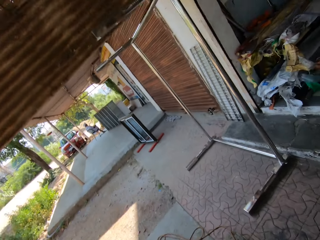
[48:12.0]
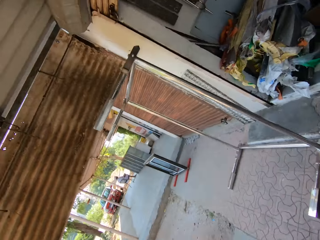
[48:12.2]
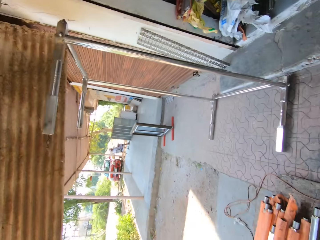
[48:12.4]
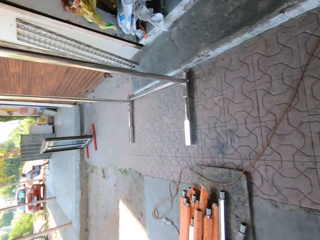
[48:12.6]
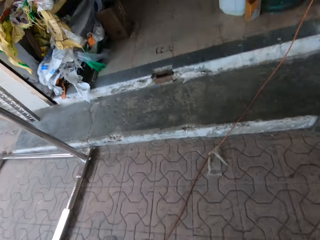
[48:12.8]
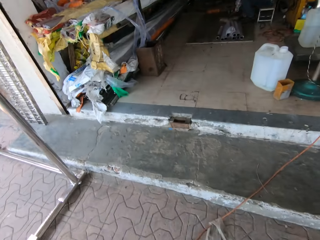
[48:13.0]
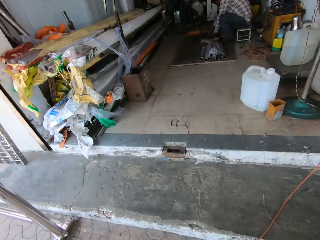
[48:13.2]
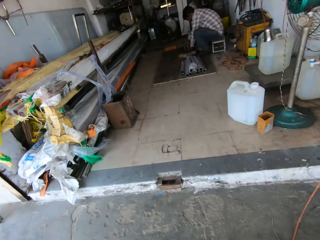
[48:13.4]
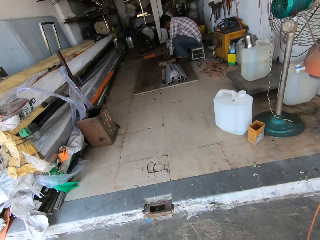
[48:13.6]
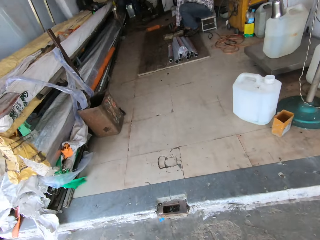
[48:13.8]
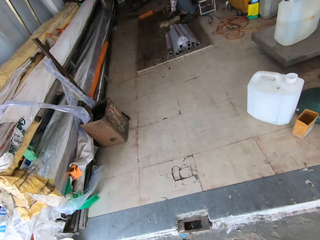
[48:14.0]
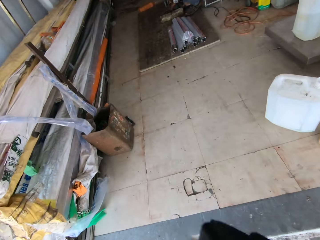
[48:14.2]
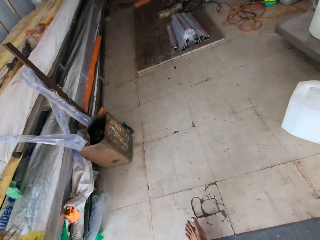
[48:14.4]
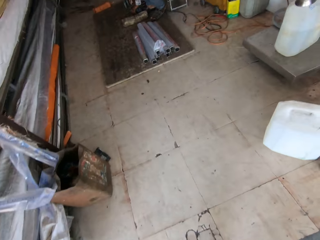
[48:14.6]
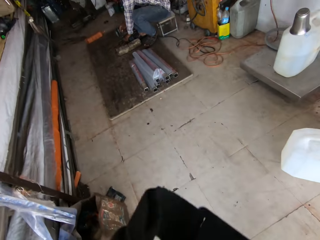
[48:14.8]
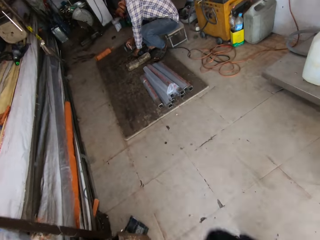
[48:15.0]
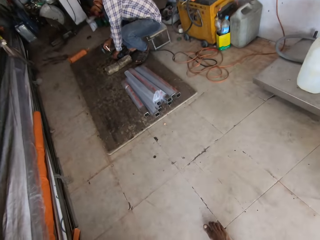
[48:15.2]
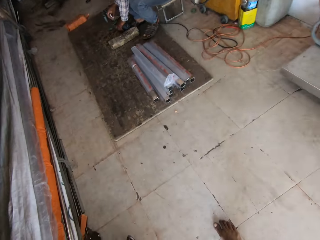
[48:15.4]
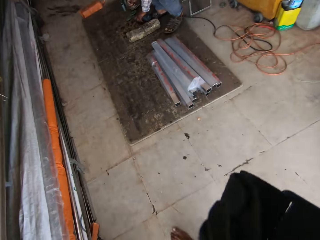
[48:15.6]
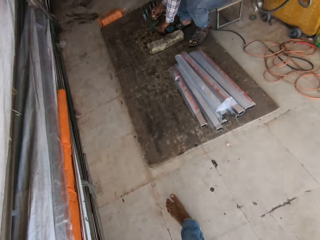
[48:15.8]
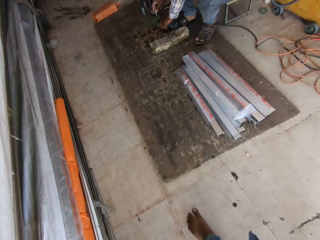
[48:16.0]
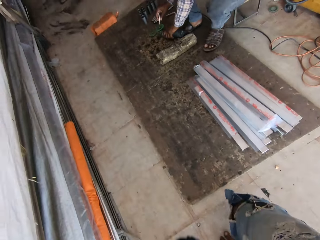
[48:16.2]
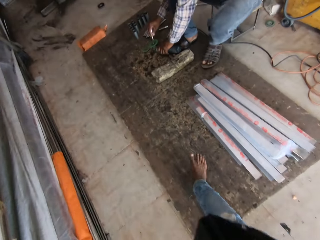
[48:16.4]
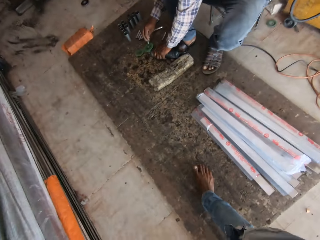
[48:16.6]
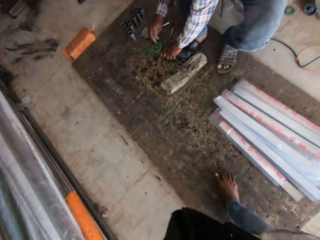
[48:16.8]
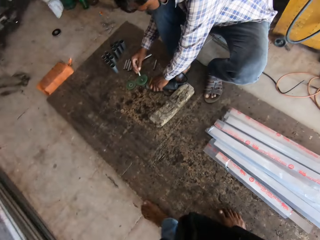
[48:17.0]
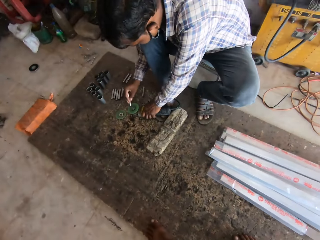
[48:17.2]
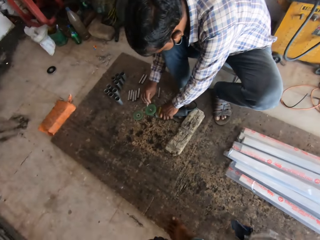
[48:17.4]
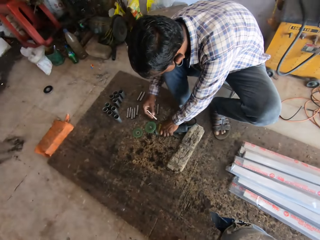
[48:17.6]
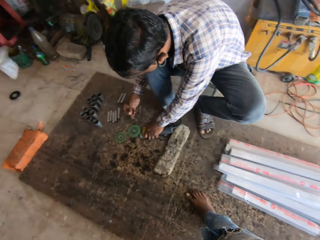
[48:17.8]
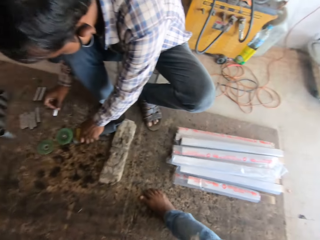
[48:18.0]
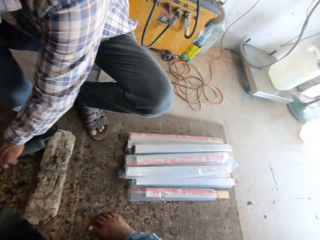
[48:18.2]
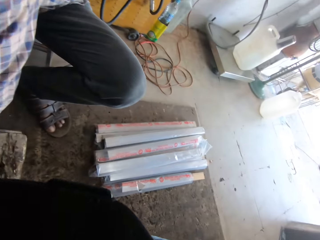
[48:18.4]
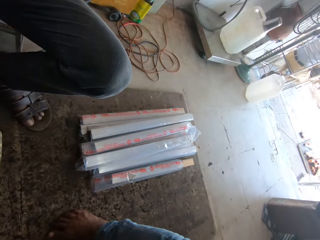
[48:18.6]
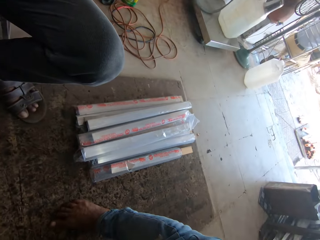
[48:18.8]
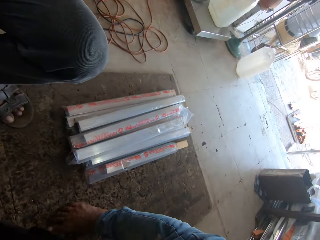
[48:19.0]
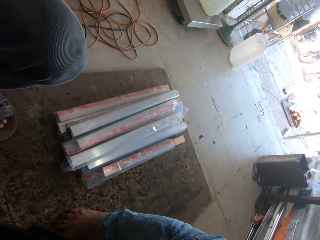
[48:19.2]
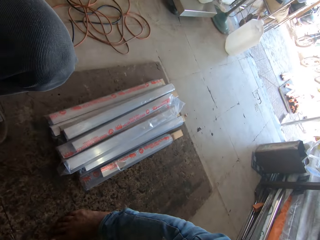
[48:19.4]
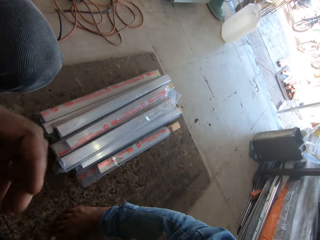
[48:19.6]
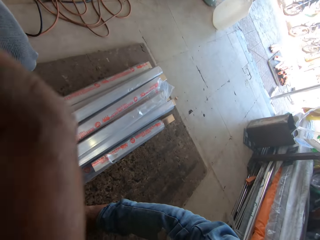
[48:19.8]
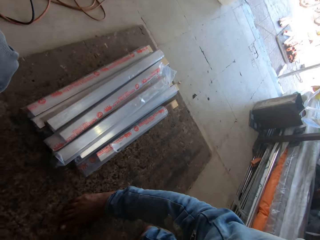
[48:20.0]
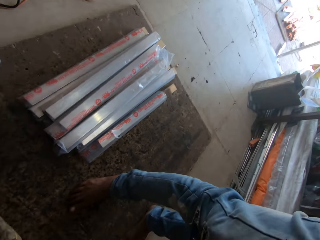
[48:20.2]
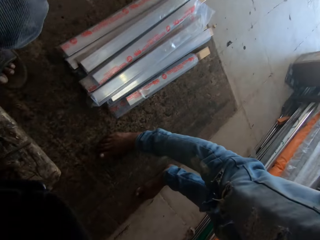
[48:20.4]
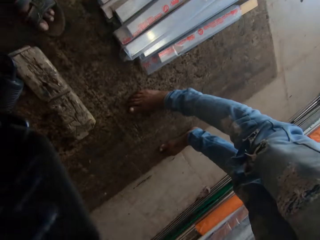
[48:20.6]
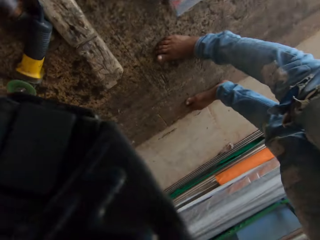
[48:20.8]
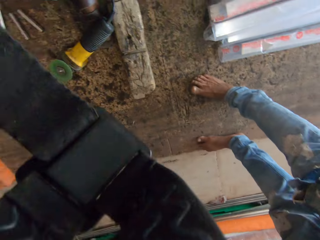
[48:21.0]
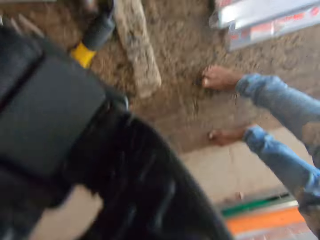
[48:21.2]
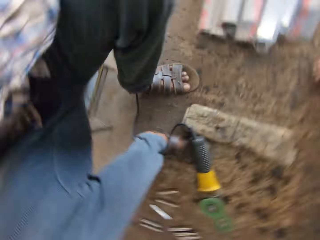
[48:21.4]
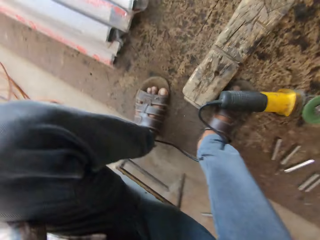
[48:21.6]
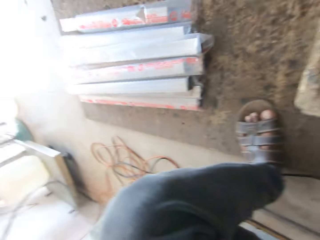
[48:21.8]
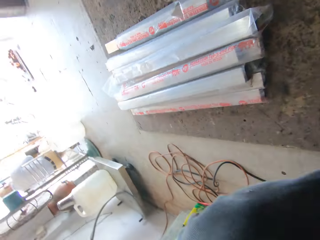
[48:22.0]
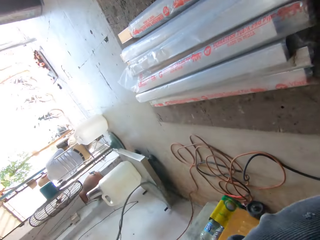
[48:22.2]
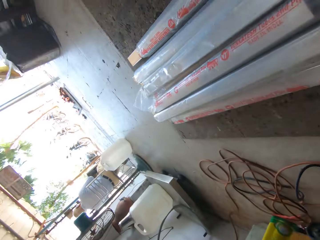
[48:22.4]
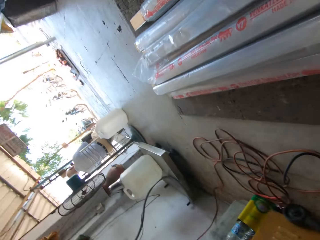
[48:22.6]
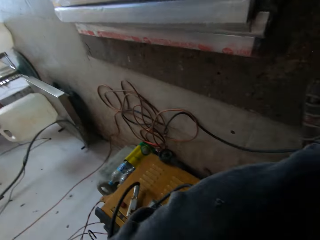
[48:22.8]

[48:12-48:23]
The camera wearer walks around. A man files a metal with an angle grinder in his hands. The man fixes the angle grinder.

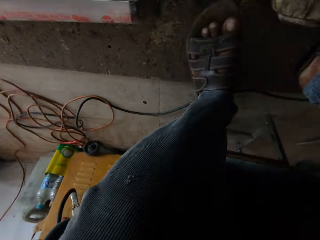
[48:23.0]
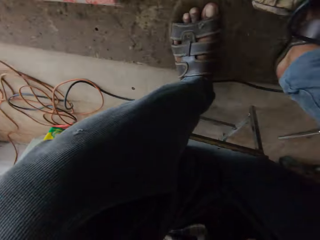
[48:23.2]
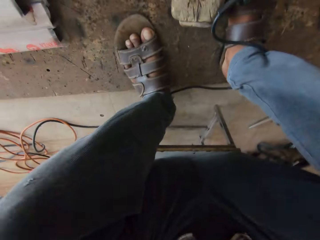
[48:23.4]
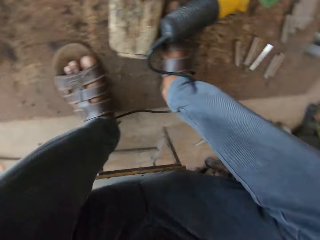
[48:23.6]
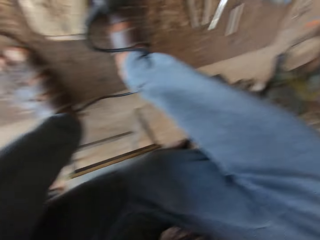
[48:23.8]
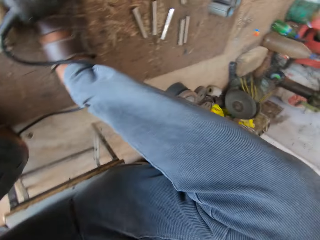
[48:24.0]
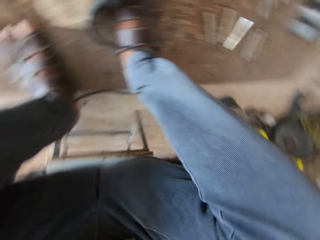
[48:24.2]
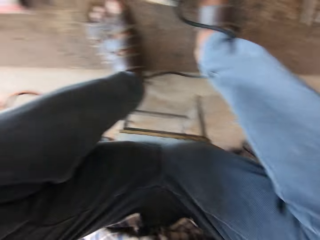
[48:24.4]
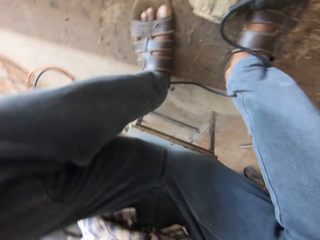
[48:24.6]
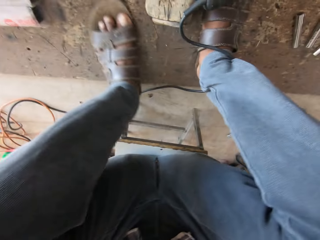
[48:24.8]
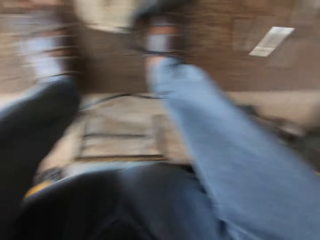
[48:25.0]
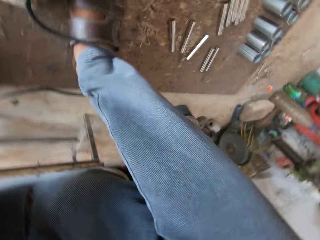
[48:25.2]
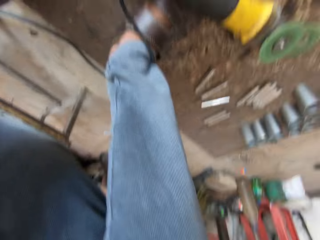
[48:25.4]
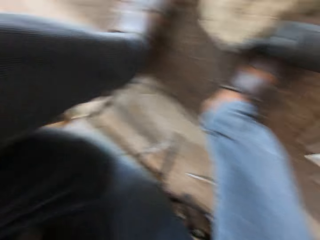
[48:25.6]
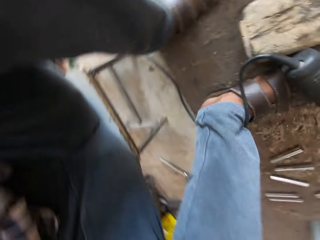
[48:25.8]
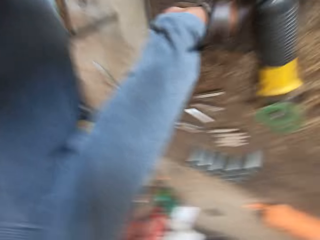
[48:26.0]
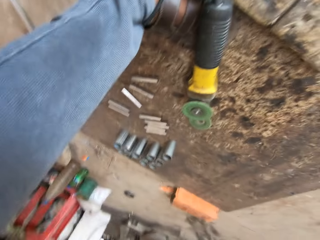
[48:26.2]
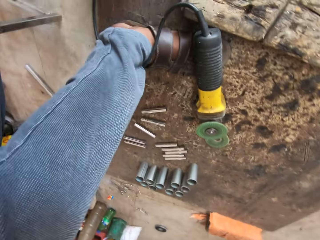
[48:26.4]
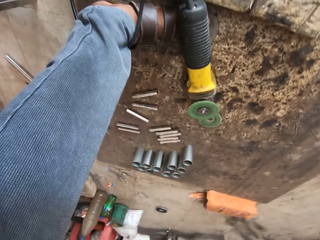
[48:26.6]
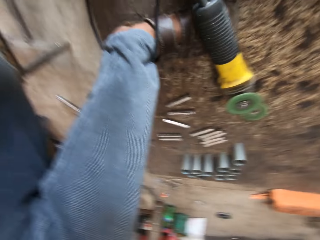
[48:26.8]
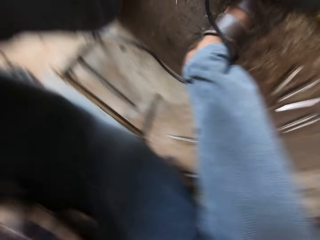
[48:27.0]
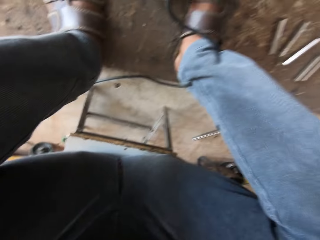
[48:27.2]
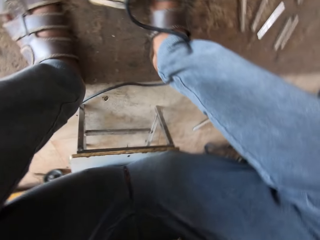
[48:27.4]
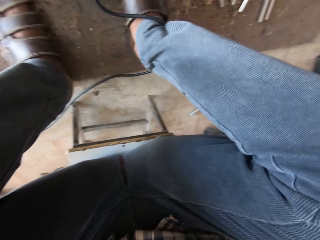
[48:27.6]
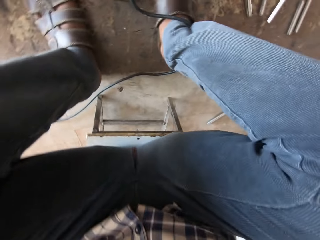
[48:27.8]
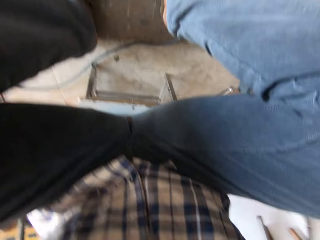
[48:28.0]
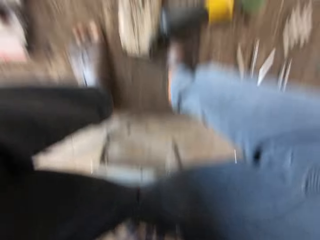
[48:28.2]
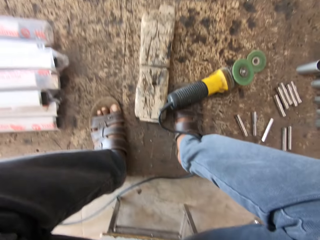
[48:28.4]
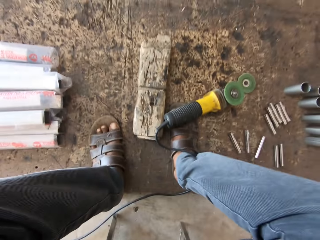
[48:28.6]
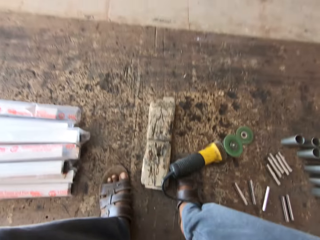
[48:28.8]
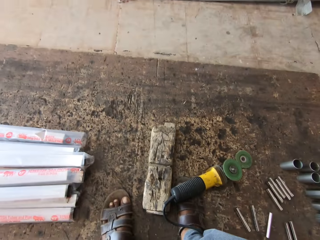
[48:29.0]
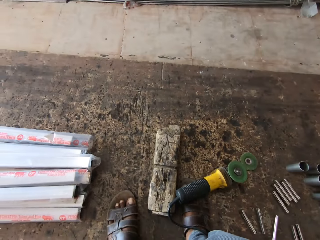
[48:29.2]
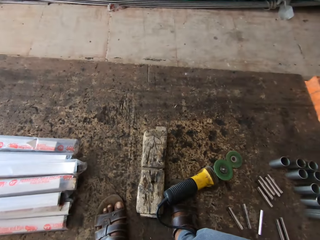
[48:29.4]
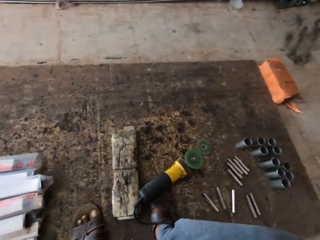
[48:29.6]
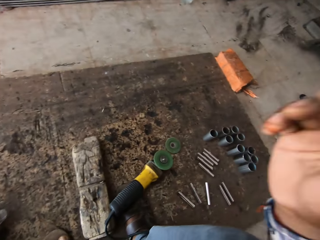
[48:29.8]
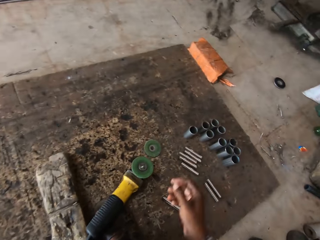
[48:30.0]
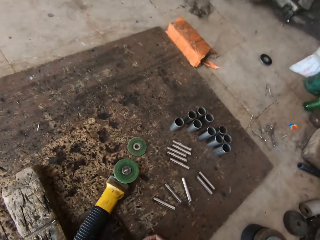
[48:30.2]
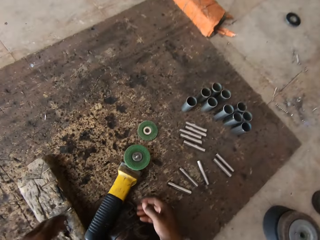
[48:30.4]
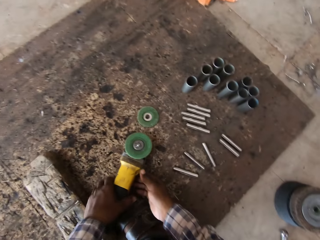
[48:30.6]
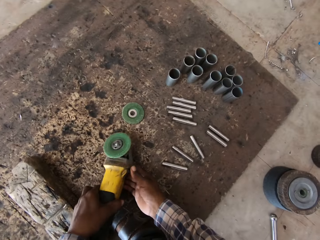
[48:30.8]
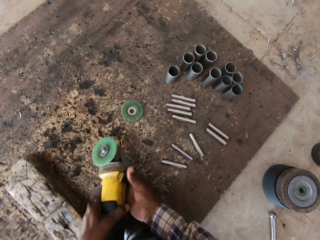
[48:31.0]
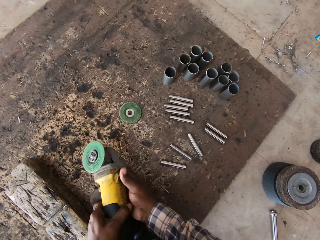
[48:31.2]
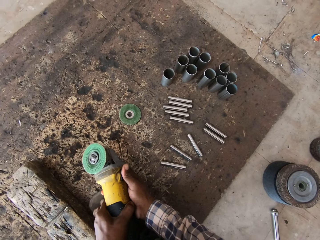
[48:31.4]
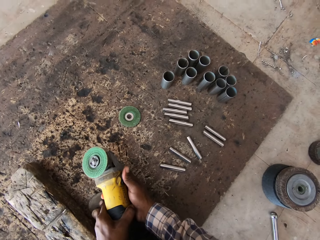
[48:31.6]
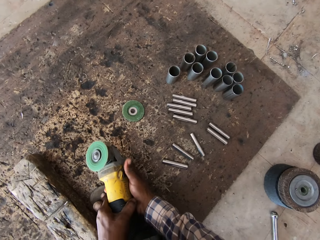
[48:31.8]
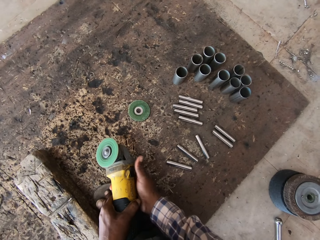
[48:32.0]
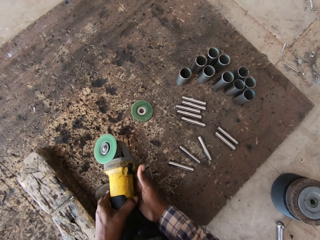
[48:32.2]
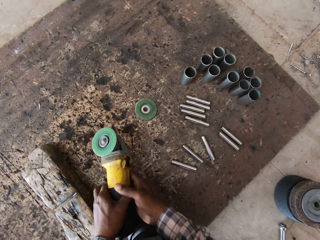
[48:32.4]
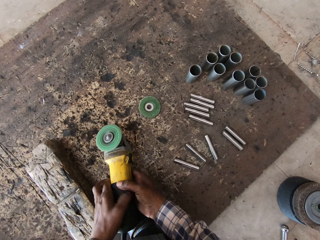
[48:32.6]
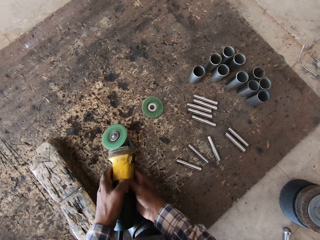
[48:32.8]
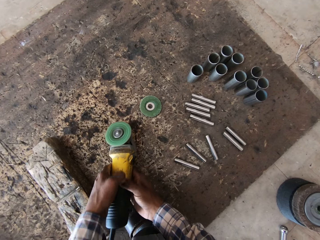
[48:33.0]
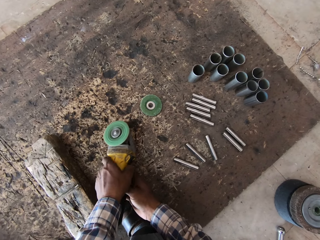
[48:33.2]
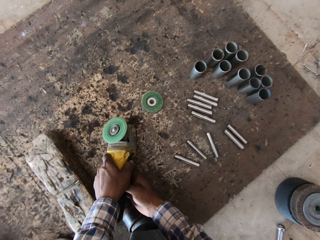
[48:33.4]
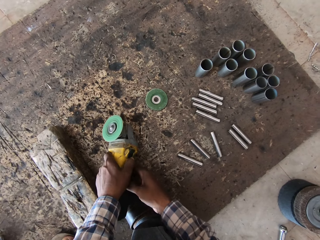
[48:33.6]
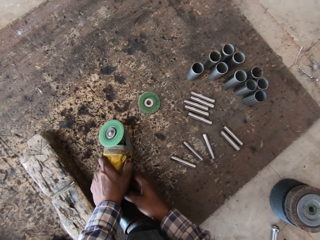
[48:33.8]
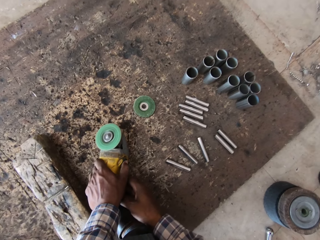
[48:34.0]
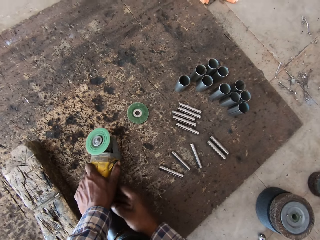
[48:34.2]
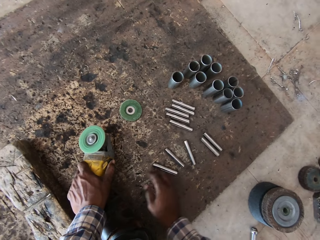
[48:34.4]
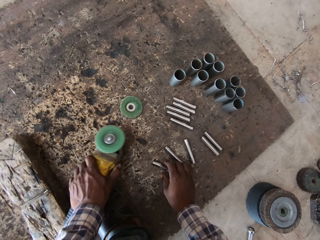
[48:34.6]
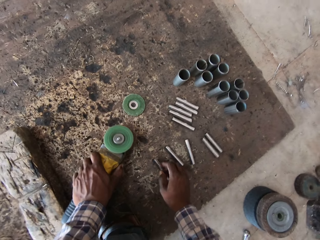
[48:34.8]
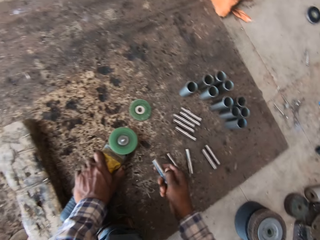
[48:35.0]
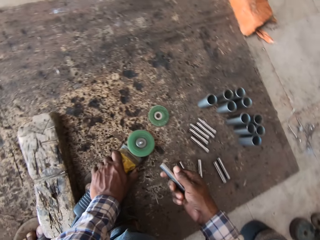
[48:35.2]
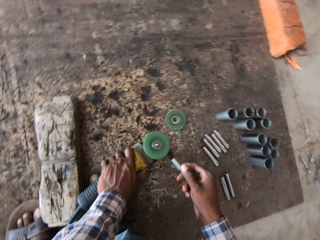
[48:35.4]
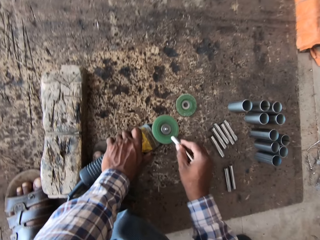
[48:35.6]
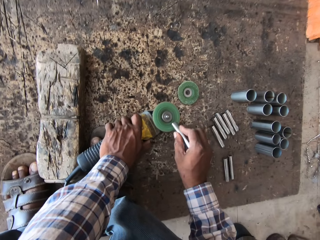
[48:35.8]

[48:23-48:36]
The camera wearer looks around. He picks the angle grinder from the floor with both hands. He powers the angle grinder with both hands. He places the angle grinder on the floor with both hands. He presses the angle grinder. He holds the angle grinder with his left hand. He picks a metal pipe from the floor with his right hand. He files the metal pipe in his right hand with the angle grinder.
